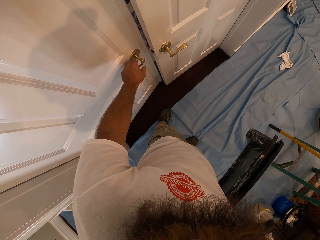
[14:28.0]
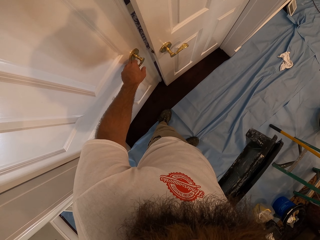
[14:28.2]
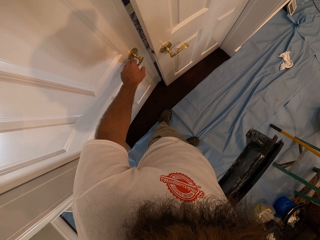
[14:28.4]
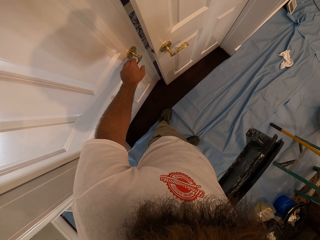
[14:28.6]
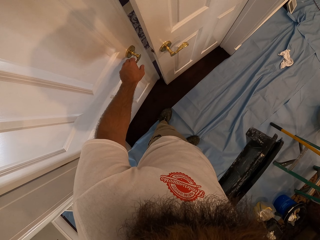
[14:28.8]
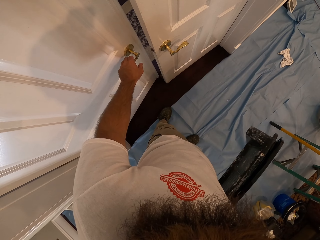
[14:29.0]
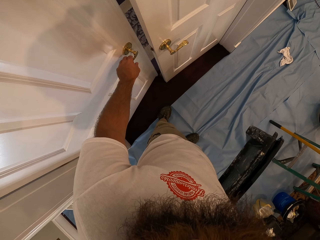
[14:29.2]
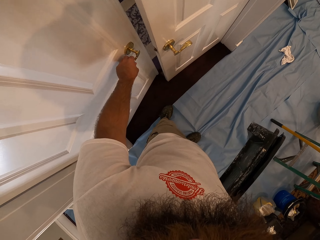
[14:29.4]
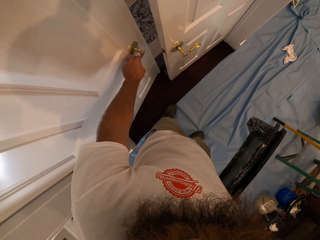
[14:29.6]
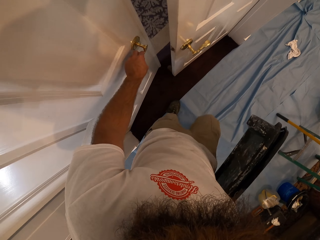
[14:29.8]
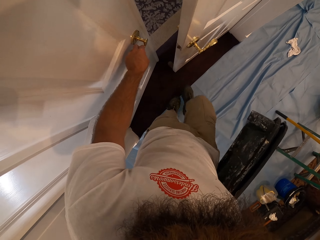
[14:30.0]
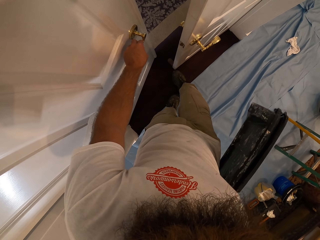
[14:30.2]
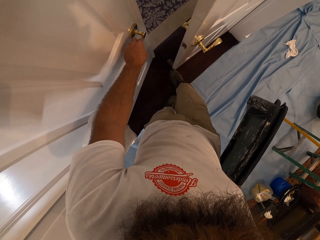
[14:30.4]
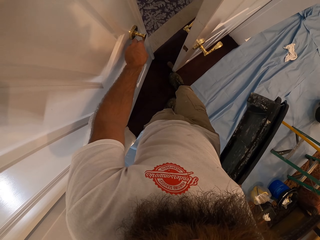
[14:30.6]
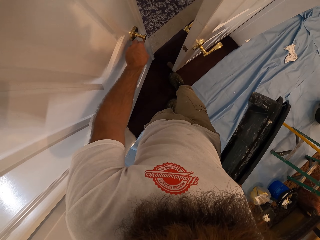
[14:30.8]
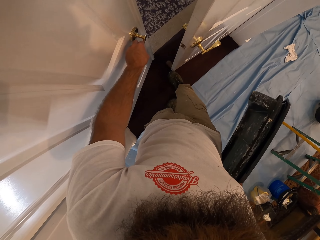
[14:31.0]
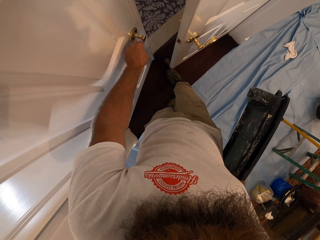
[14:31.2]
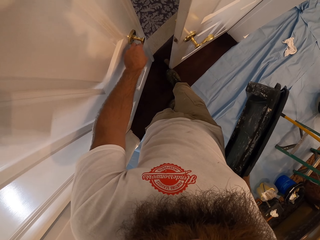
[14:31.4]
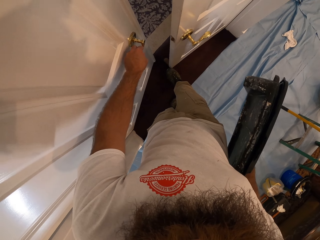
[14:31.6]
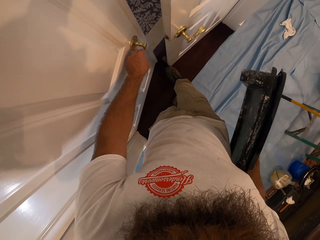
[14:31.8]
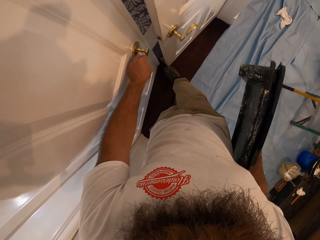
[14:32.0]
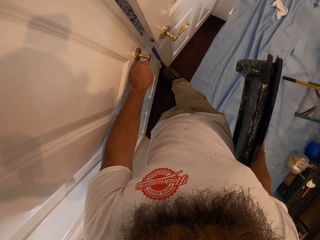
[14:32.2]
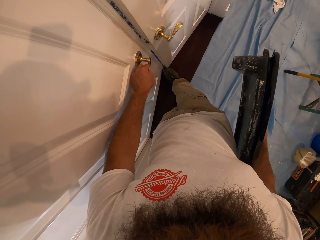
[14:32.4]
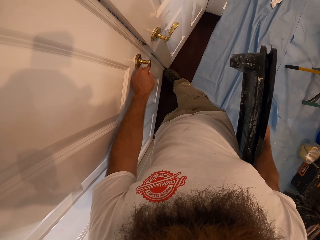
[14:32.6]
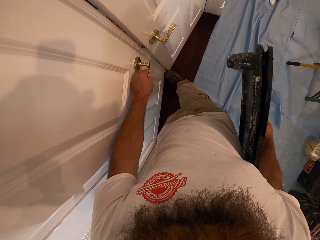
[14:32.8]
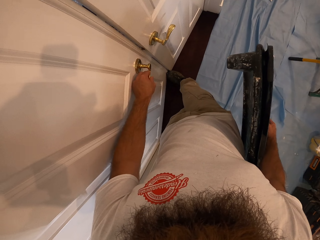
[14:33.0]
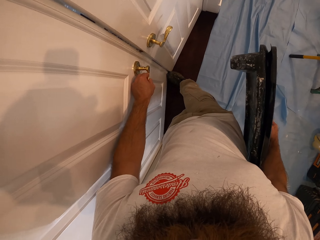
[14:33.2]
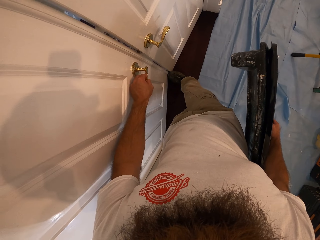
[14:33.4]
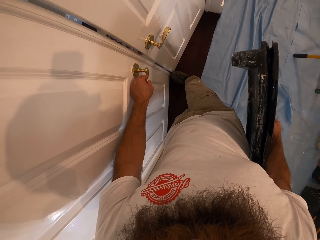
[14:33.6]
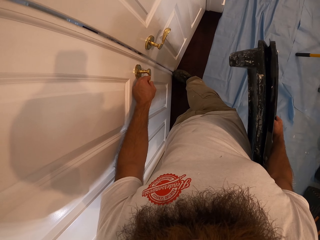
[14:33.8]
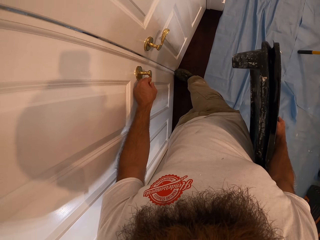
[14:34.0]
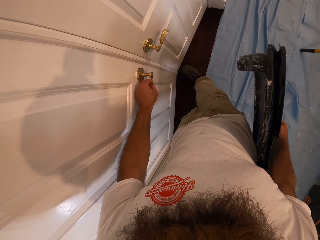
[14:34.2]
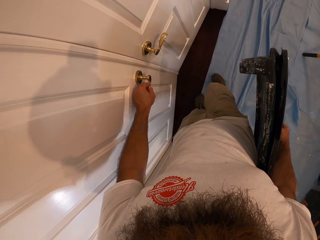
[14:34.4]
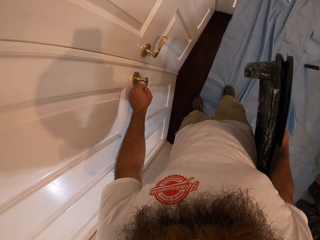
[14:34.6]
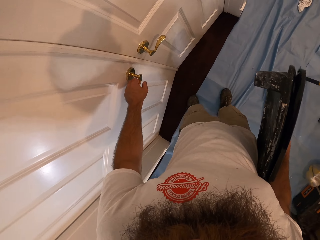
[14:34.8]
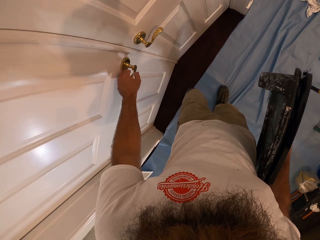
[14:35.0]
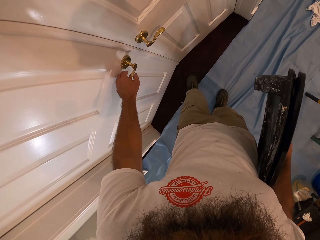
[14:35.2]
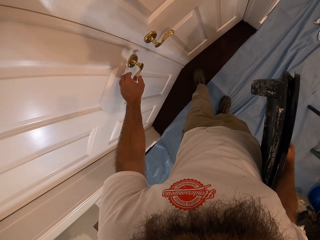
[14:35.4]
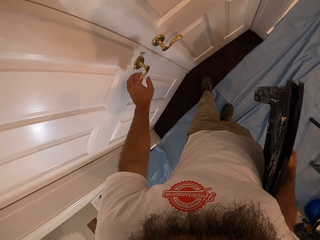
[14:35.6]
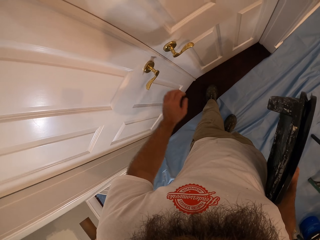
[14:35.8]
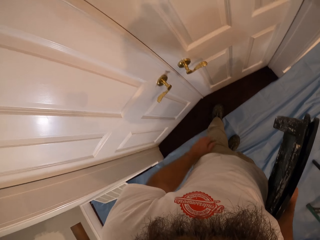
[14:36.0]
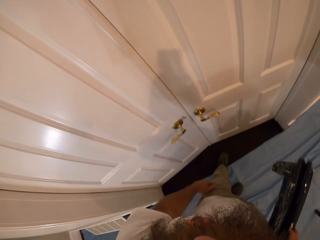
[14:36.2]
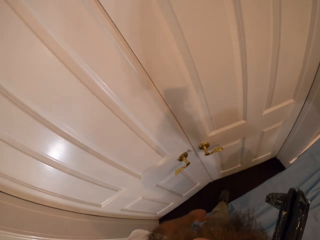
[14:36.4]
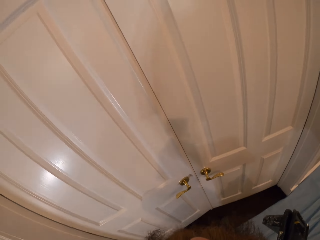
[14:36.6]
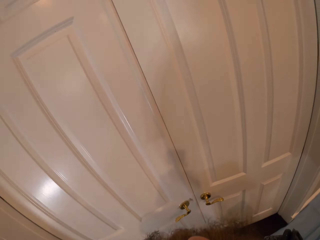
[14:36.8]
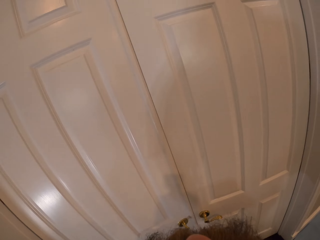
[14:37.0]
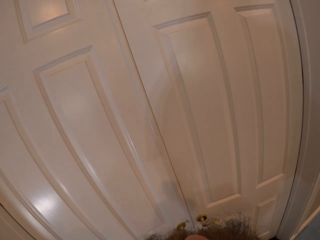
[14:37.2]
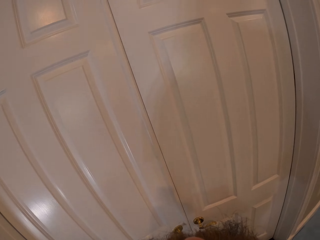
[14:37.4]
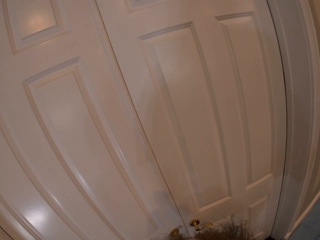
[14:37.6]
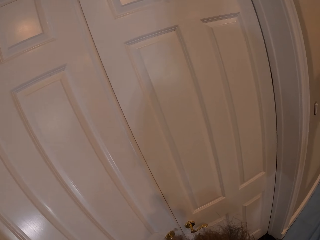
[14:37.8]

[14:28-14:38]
The camera wearer pushes the door with his right foot.

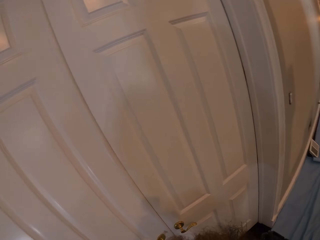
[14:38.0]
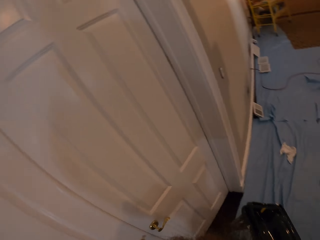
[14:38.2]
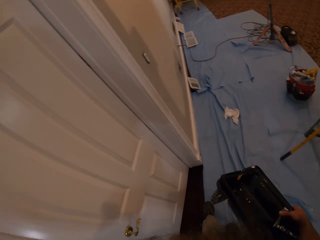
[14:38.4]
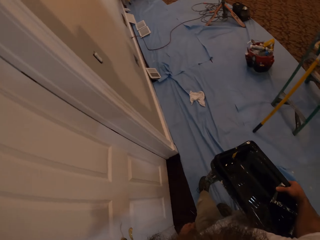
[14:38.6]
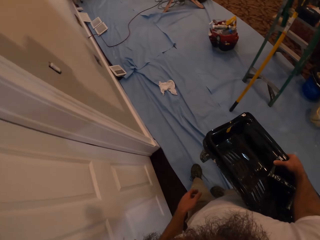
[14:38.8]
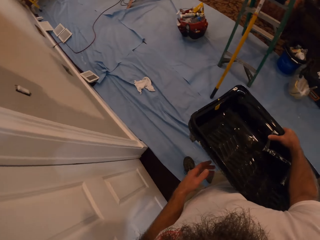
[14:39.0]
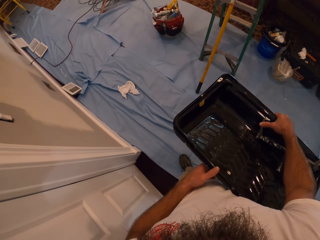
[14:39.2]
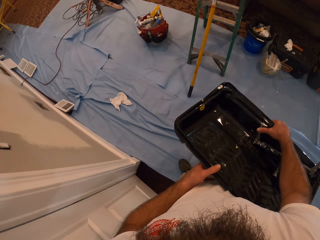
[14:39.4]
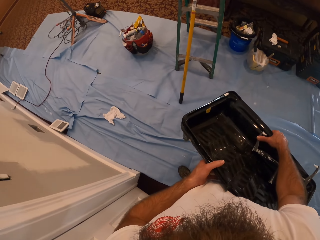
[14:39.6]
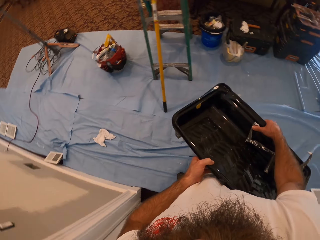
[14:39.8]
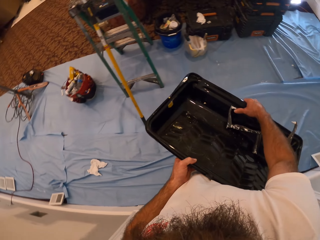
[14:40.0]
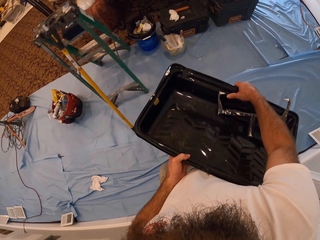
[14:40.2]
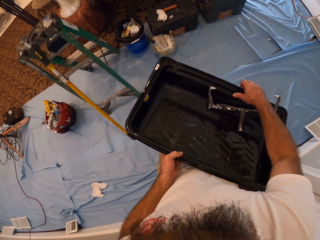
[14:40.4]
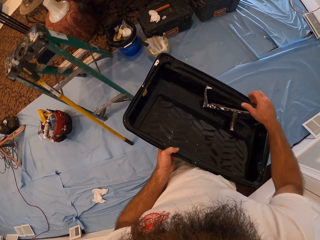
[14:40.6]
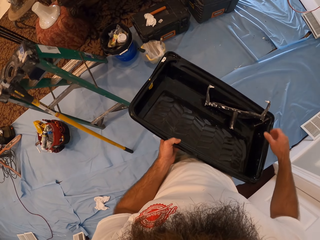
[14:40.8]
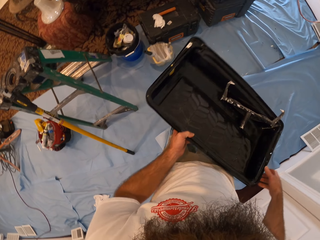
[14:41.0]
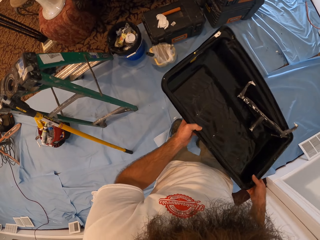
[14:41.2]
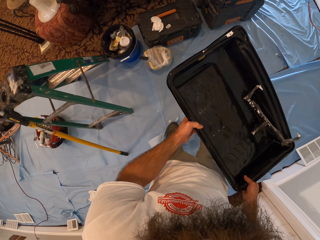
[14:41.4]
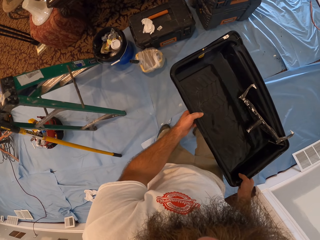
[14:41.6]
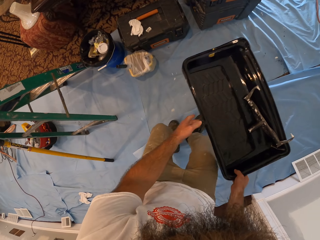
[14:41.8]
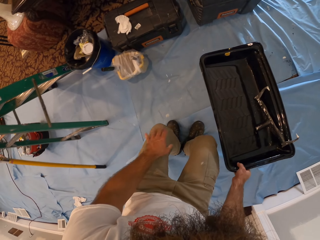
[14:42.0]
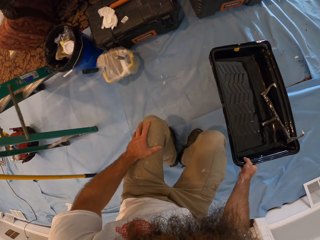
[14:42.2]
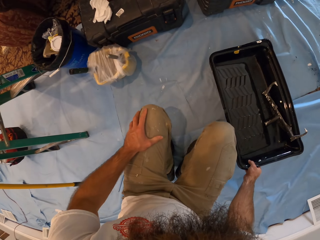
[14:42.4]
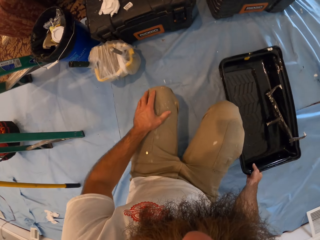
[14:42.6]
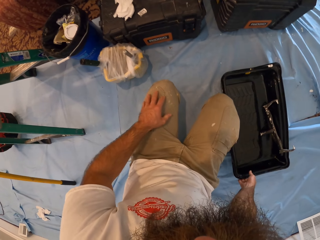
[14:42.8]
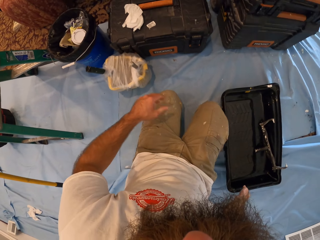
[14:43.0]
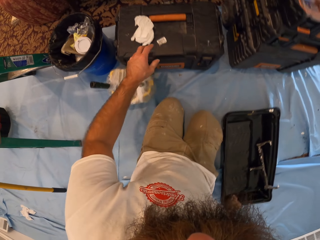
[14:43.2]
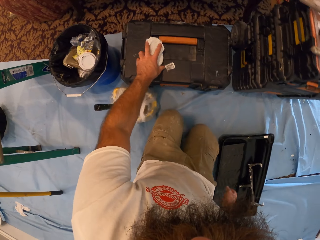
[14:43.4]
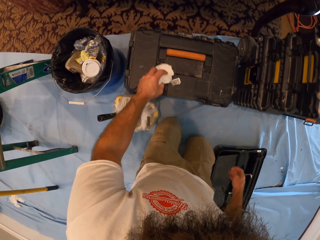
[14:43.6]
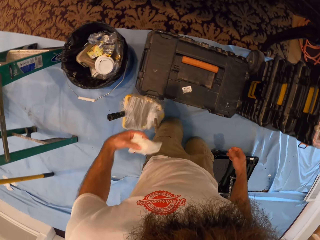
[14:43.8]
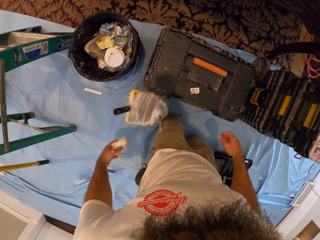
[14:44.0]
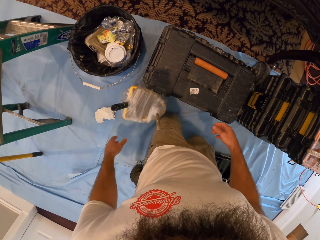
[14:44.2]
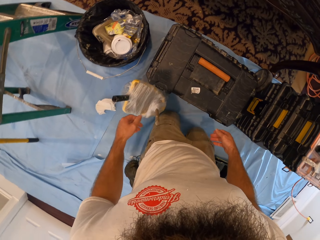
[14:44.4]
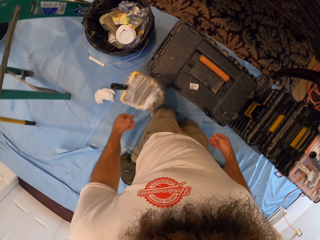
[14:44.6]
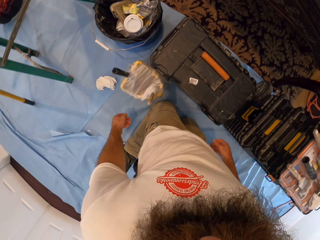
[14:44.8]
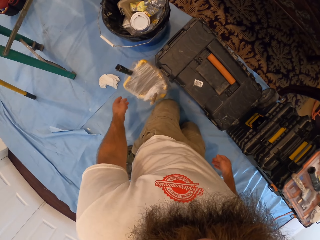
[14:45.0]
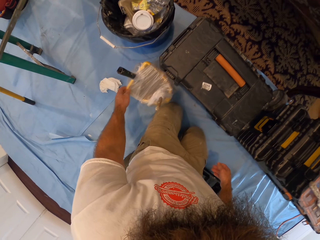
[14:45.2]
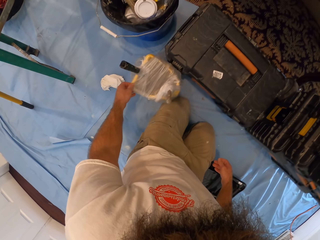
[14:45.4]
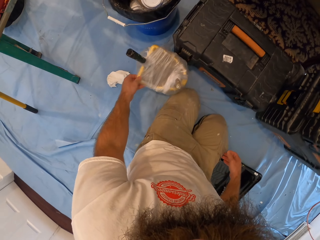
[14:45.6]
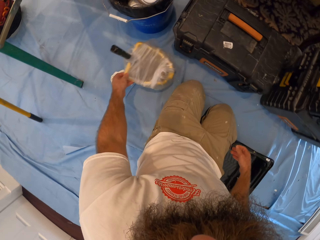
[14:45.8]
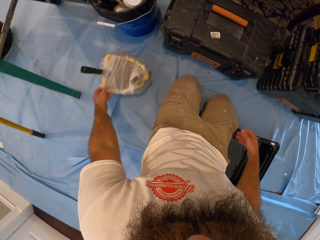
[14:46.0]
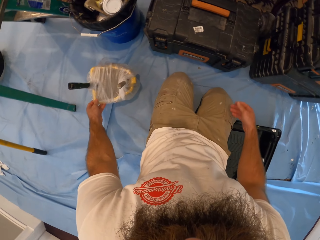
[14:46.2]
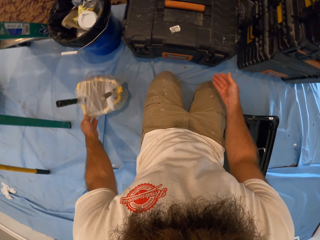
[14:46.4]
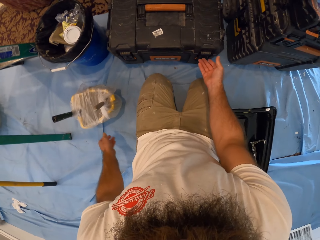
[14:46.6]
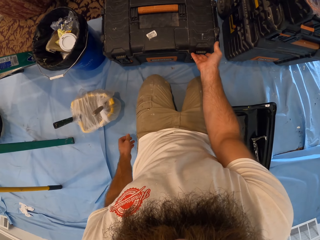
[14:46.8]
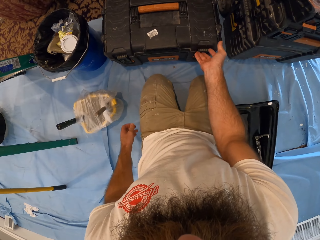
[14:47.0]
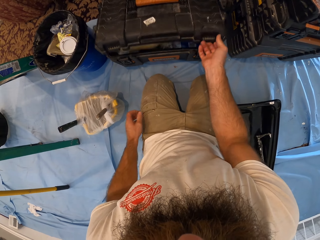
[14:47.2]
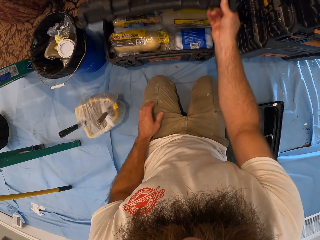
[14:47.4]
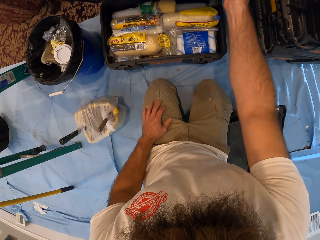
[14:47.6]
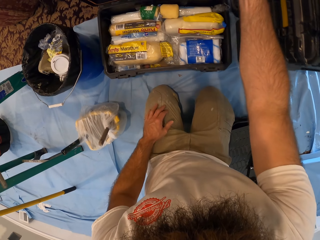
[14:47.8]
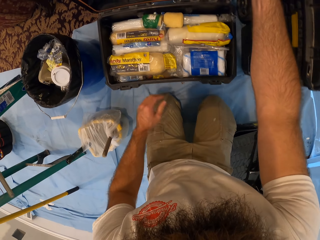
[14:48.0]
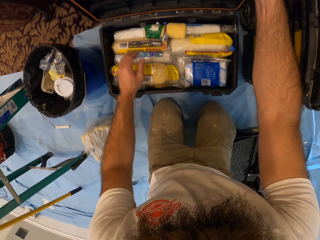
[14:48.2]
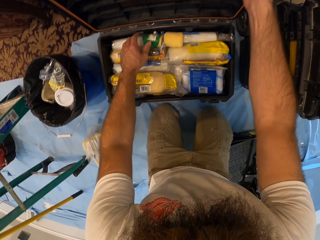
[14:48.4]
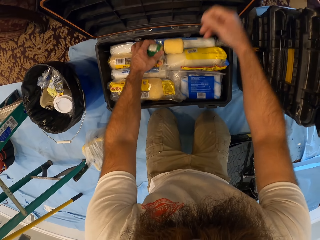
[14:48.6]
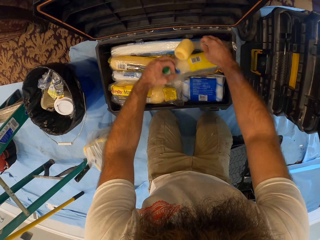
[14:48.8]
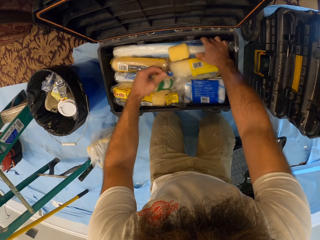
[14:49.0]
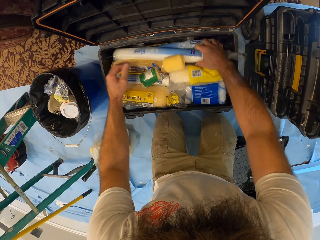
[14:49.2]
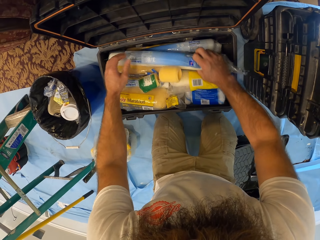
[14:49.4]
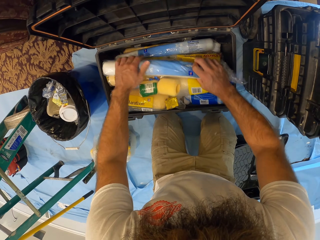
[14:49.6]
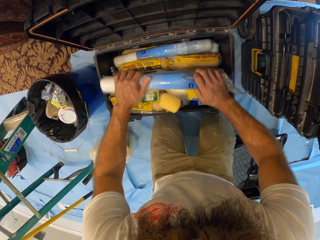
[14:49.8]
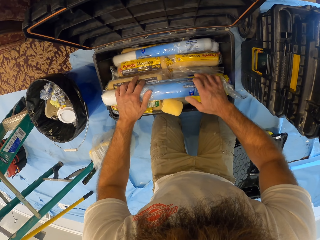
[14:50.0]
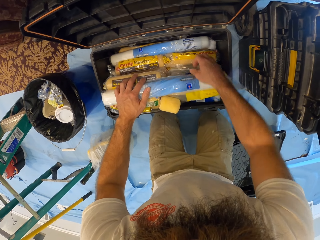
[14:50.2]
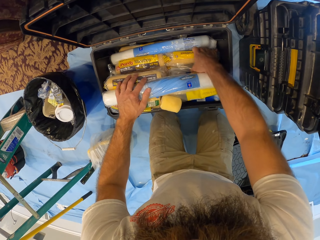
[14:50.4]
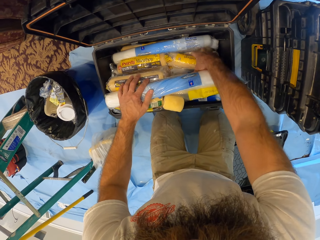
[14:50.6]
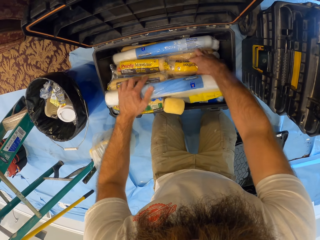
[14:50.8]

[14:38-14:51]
The camera wearer holds the tray with both hands. He drops the tray on the floor with his right hand. He kneels down. He picks up a napkin from a toolbox with his left hand. He drops the napkin on the floor with his left hand. He moves a packer on the floor with his left hand. He opens the toolbox with his right hand. He searches through the toolbox with both hands.
